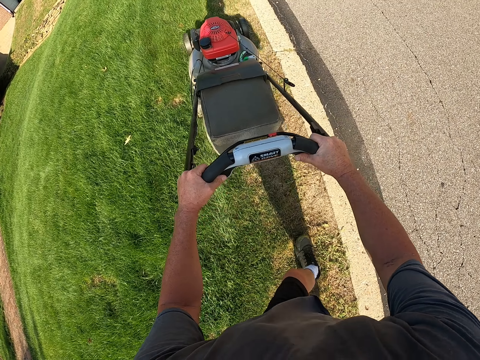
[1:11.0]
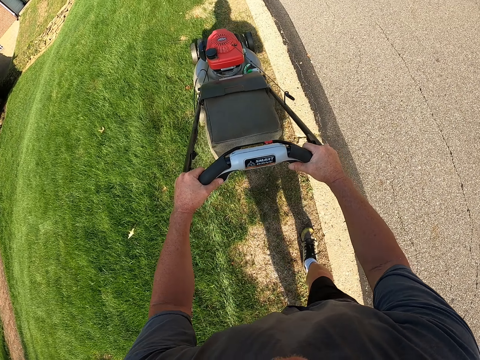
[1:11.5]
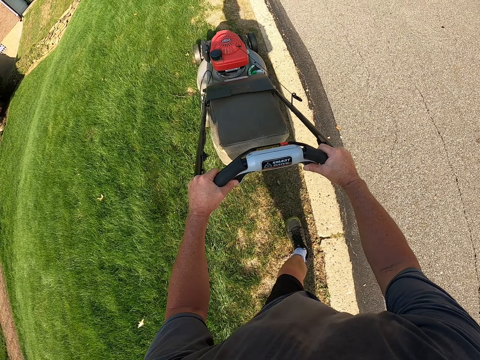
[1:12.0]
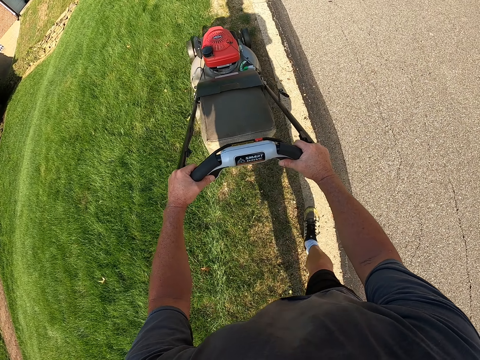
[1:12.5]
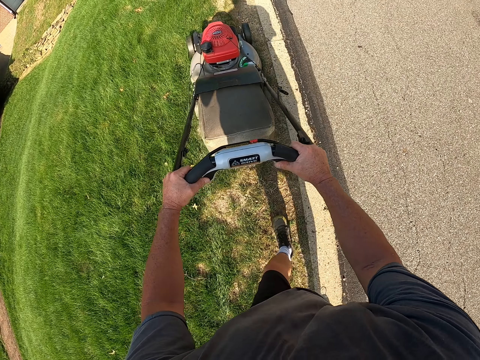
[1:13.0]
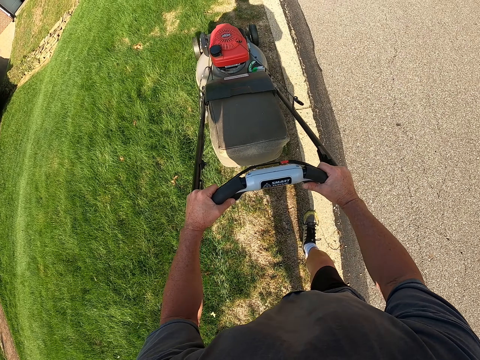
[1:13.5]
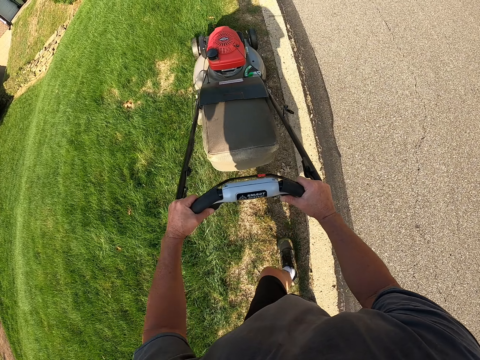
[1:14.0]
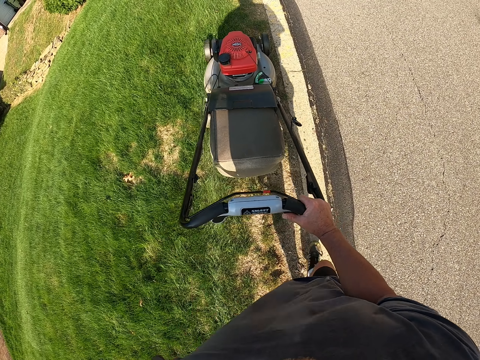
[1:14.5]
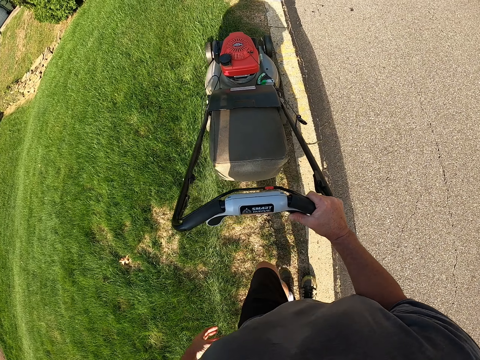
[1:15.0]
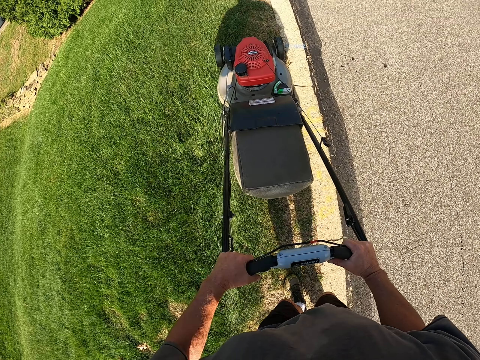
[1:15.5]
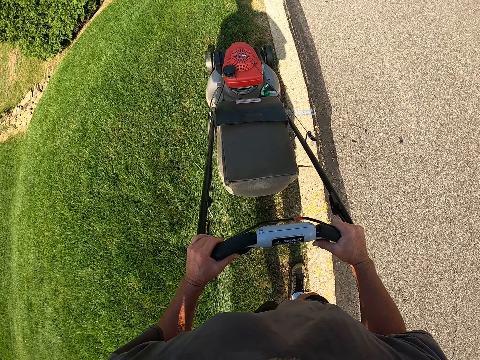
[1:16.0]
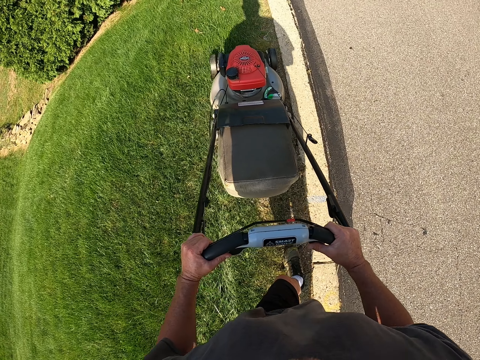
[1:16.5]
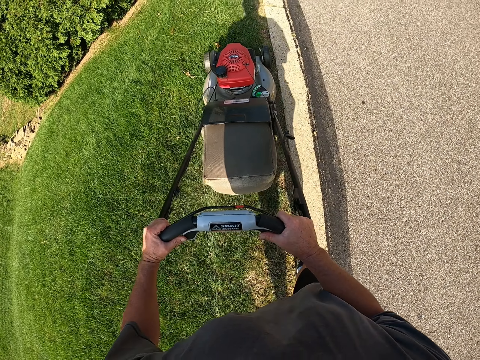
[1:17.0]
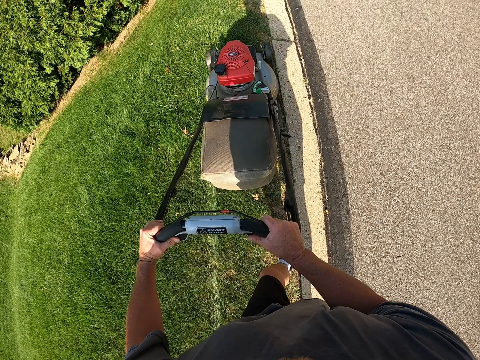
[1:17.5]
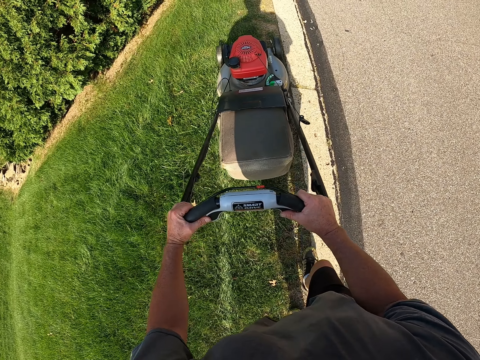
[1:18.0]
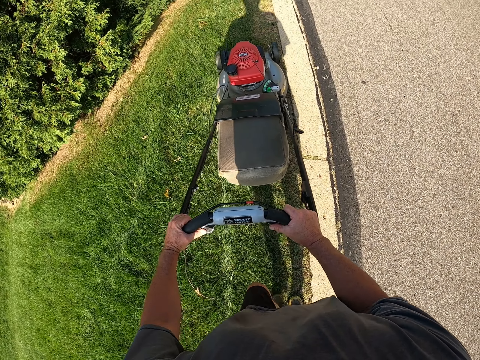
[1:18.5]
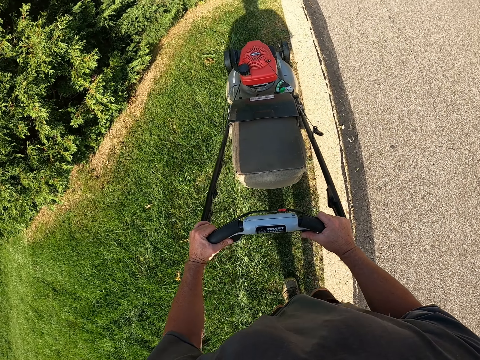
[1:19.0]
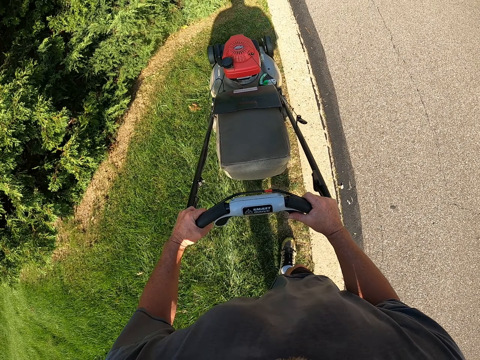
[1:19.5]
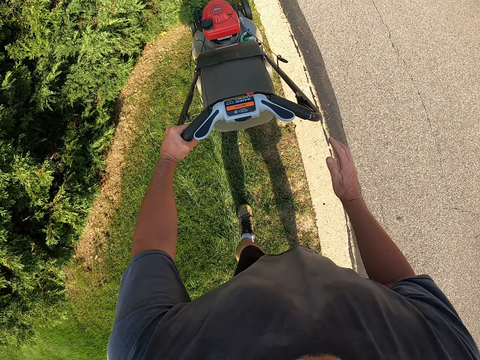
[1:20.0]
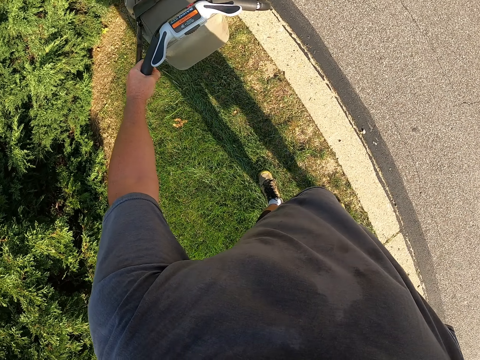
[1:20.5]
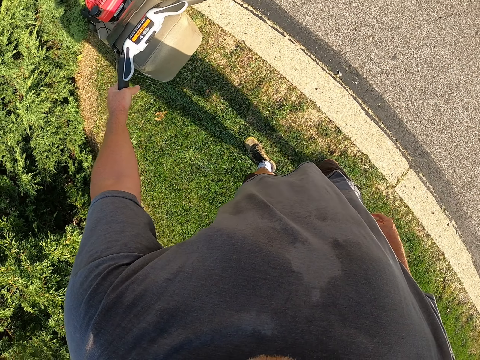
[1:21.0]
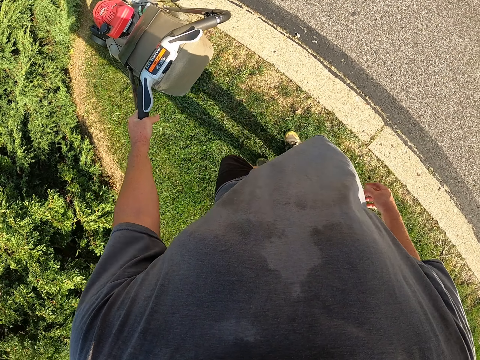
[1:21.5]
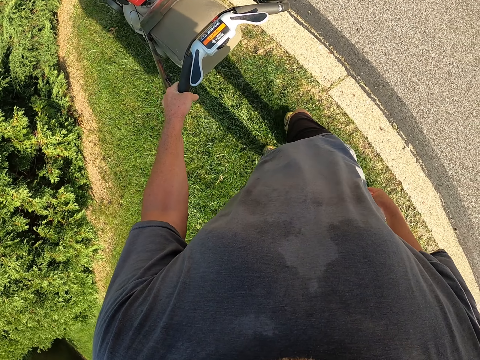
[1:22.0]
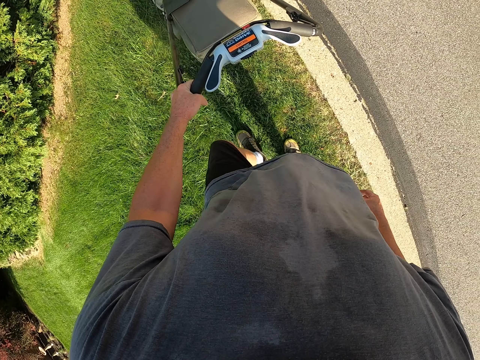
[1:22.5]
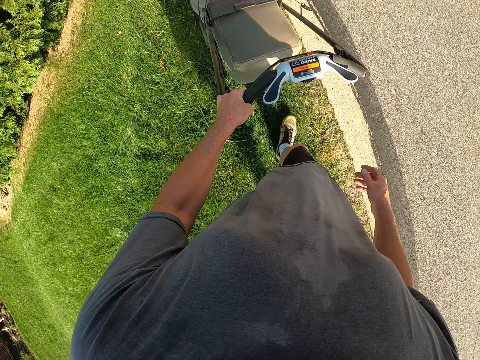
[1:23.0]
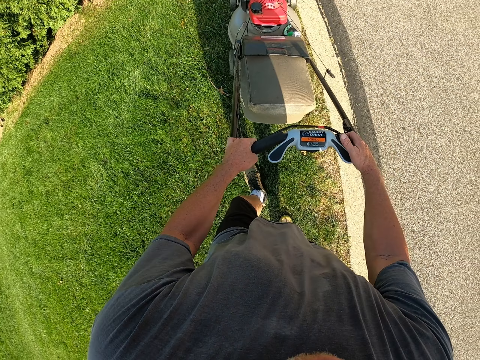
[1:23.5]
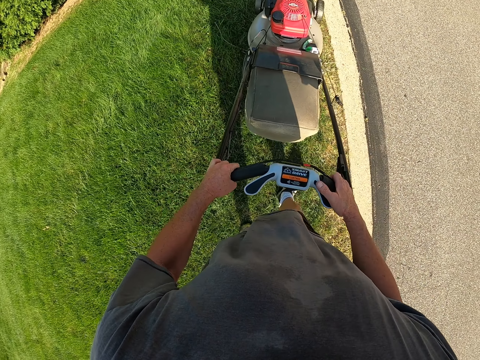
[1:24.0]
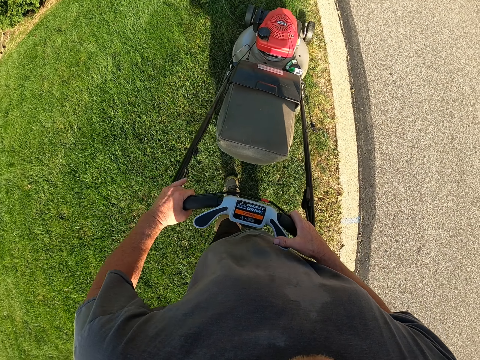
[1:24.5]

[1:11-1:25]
The camera wearer continues cutting grass. They look around the compound. They pull back the lawnmower.

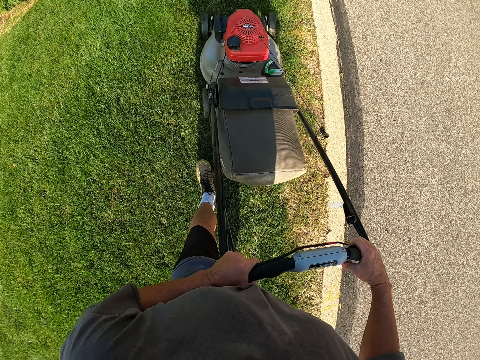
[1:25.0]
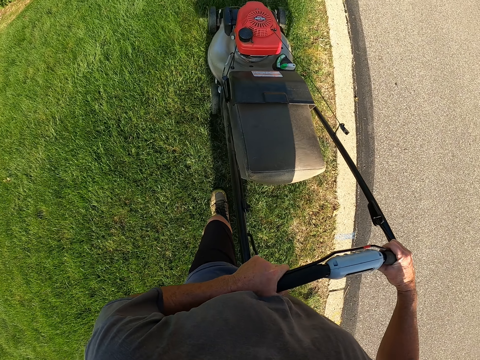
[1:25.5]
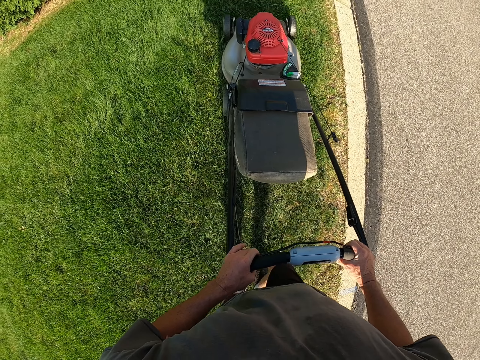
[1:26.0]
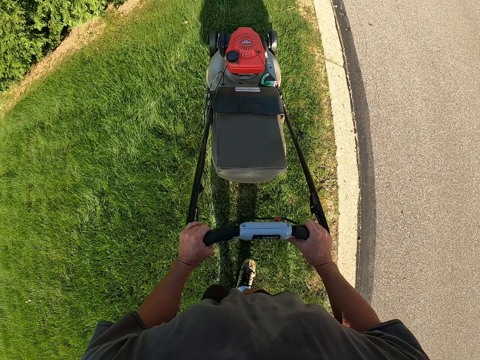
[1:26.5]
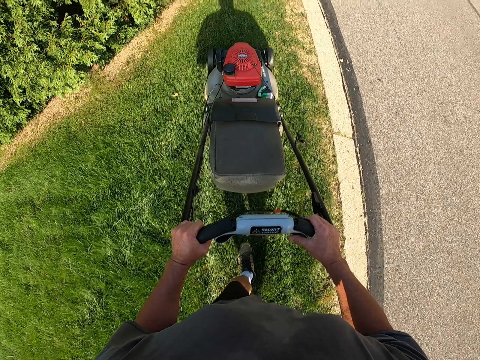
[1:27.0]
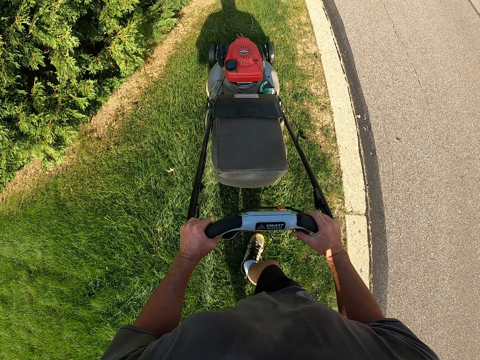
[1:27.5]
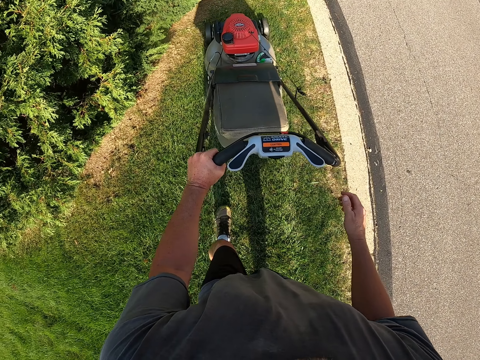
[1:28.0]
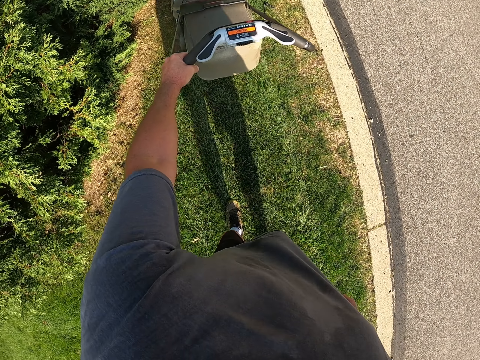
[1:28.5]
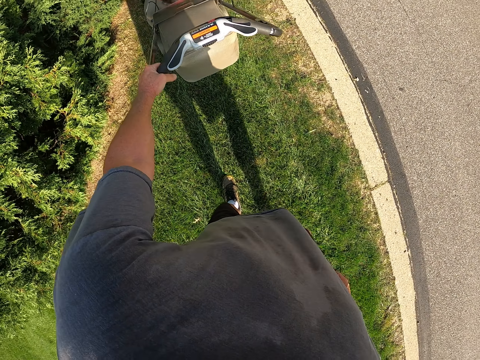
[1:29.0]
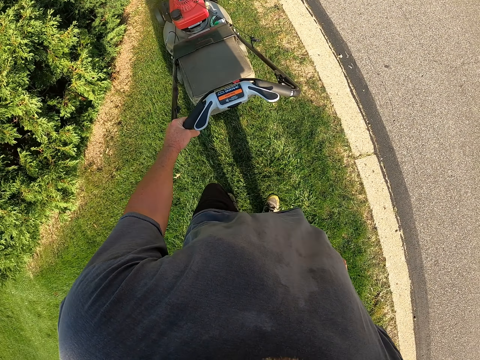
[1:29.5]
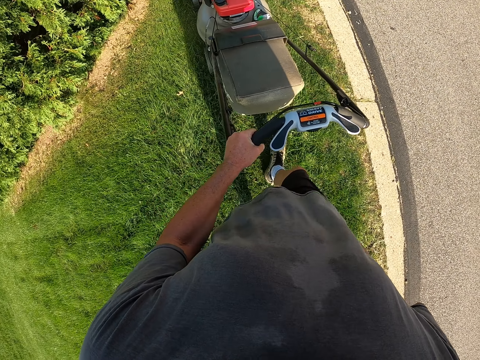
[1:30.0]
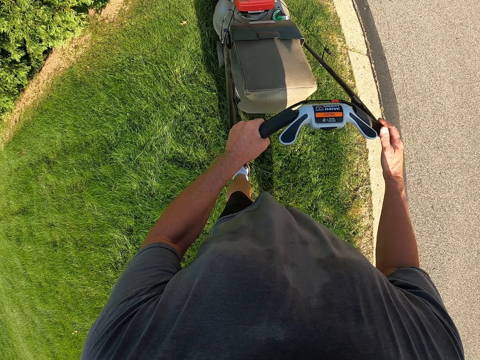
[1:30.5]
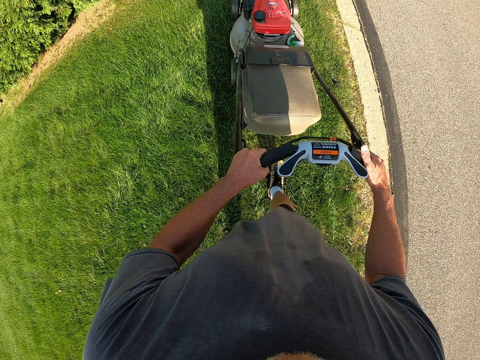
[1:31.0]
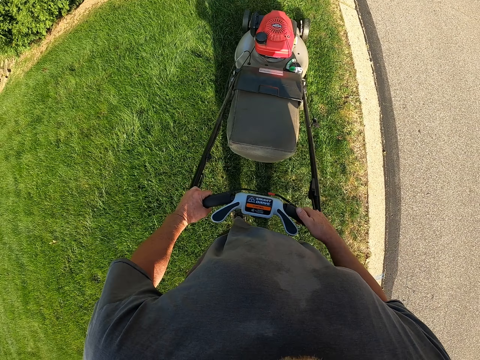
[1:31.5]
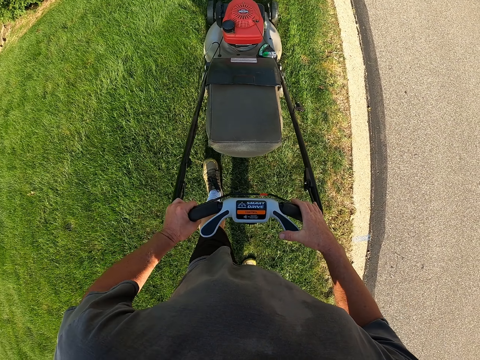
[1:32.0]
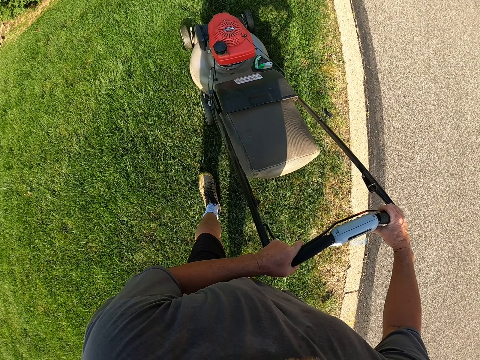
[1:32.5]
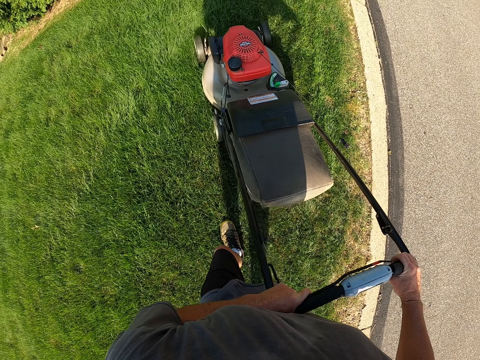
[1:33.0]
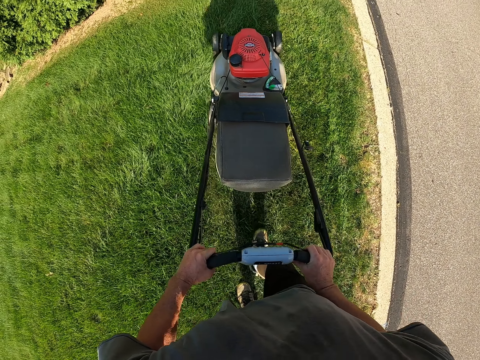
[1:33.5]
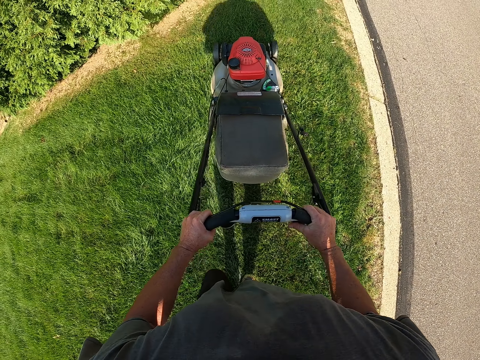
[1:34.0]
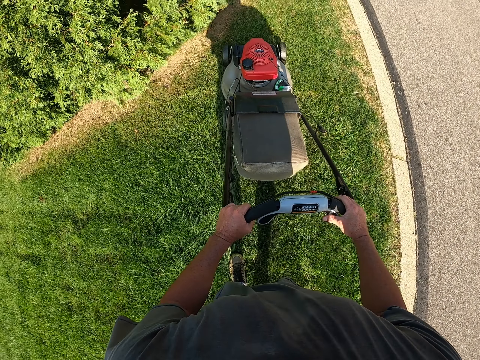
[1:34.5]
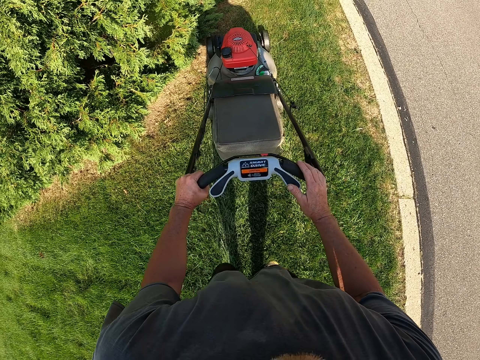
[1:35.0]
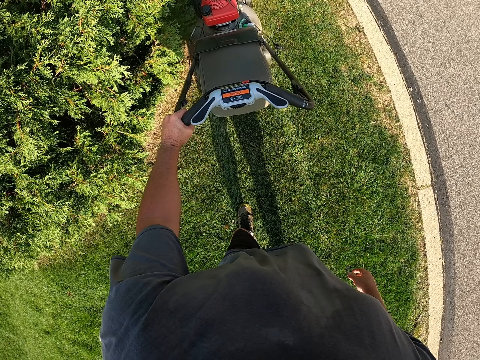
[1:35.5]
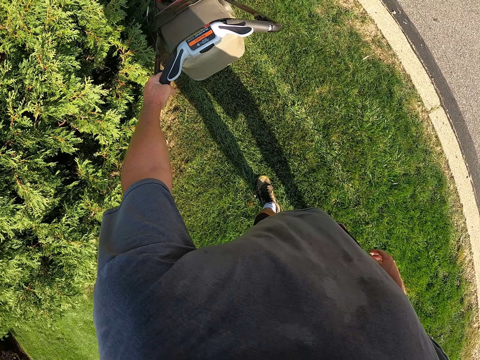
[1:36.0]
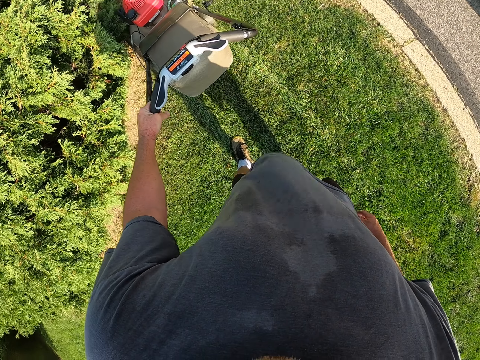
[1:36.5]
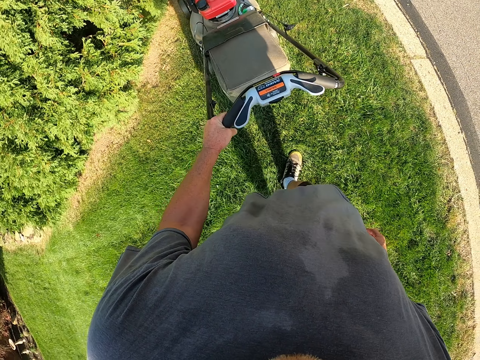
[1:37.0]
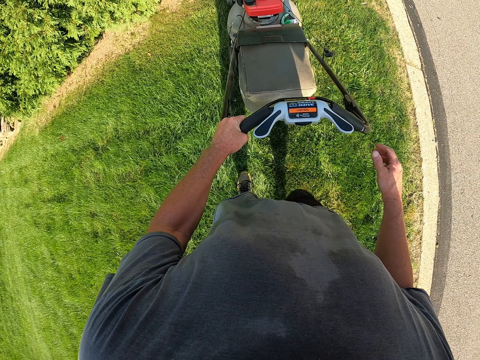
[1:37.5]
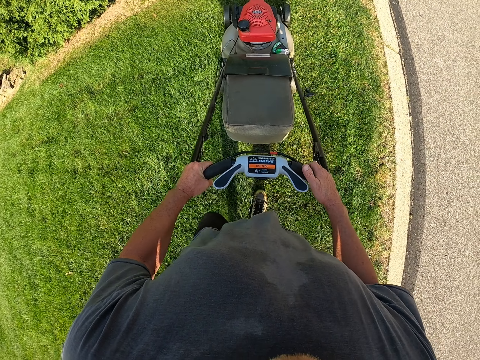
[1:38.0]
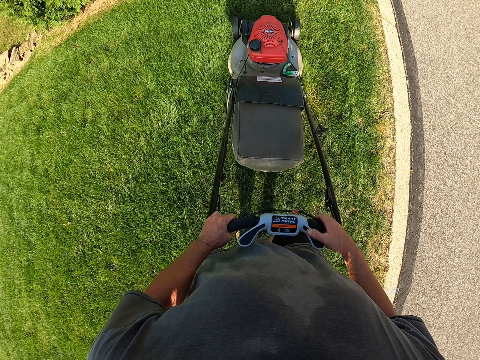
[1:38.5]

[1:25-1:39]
The camera wearer cuts the grass with the lawnmower. They pull back the lawnmower. They cut the grass with the lawnmower. They pull back the lawnmower.
